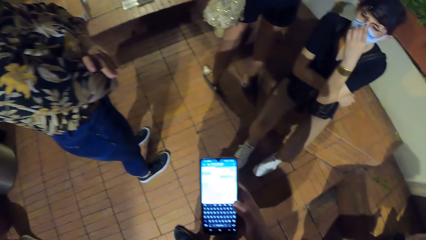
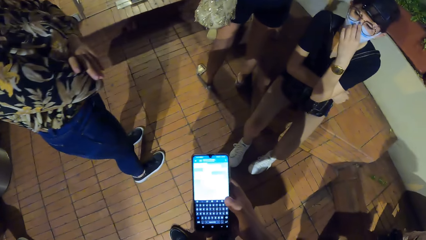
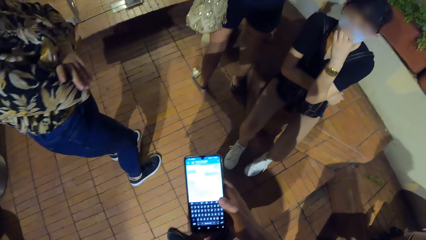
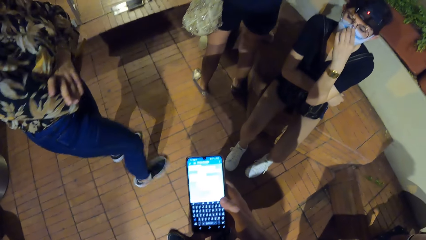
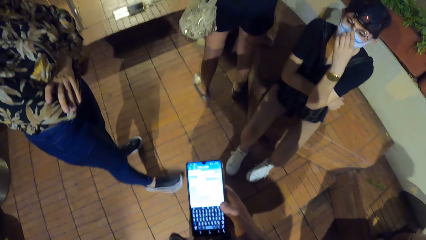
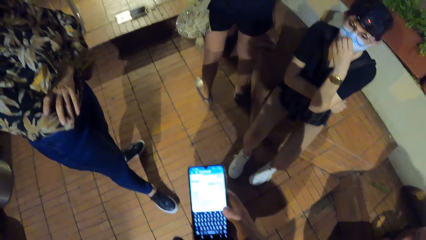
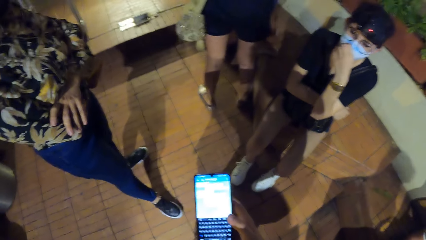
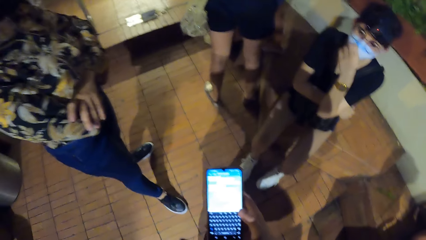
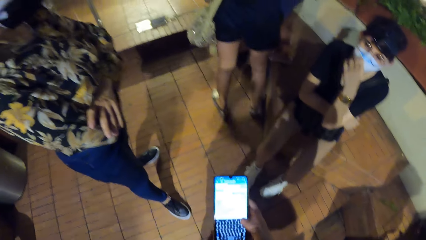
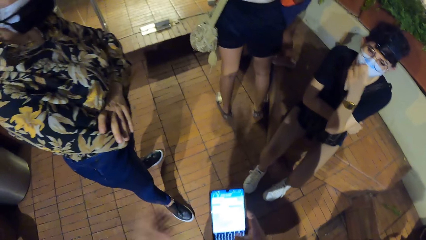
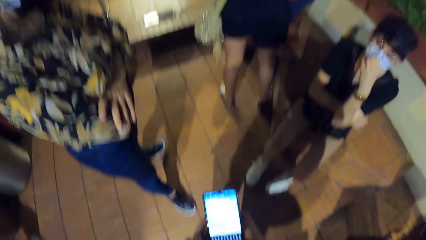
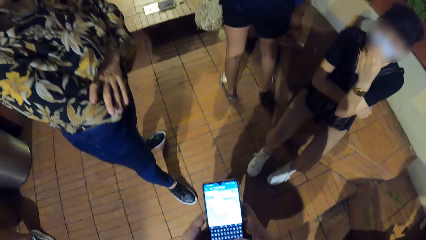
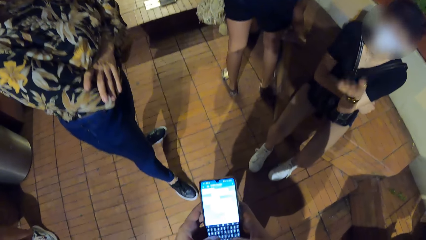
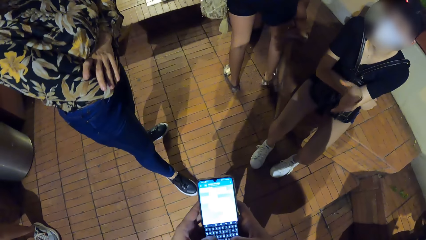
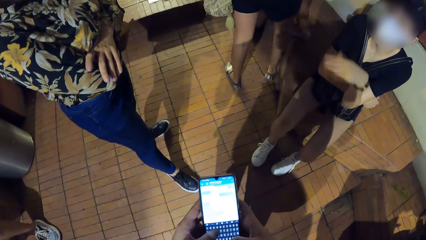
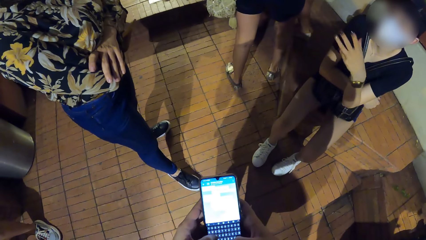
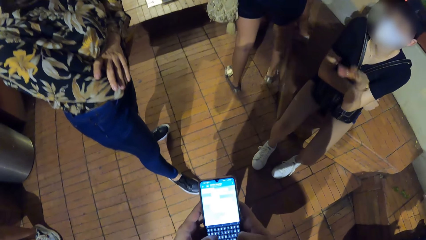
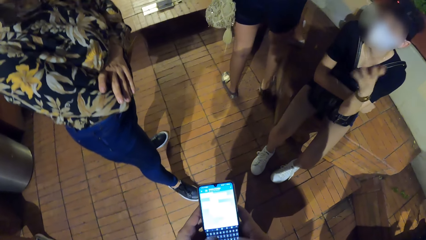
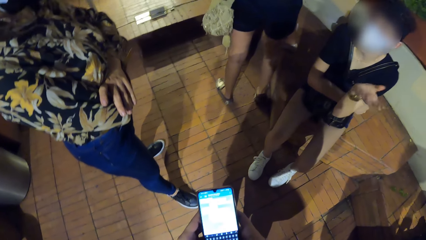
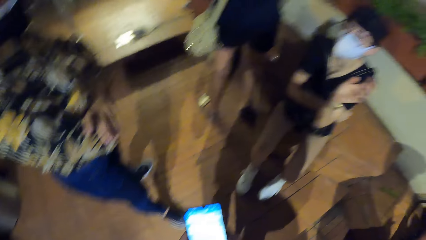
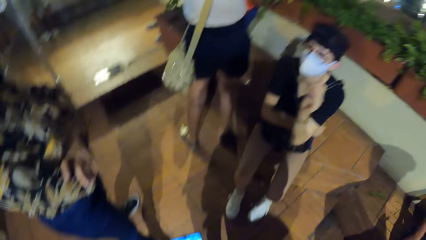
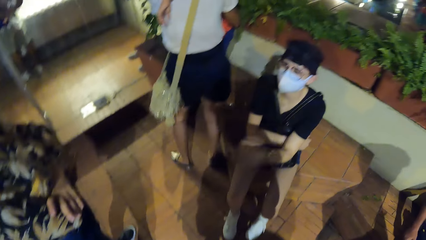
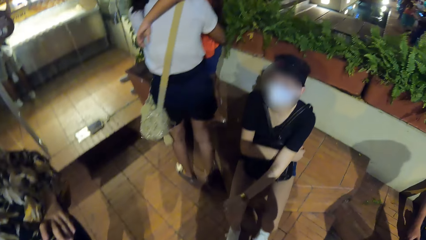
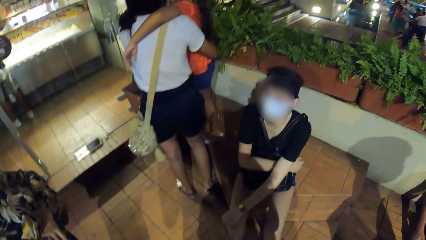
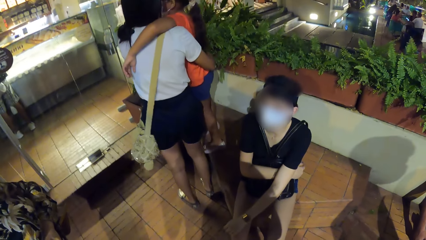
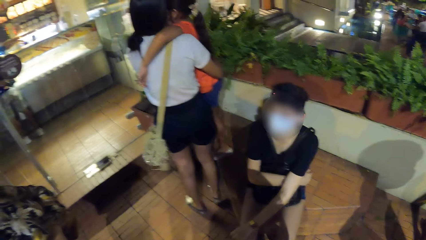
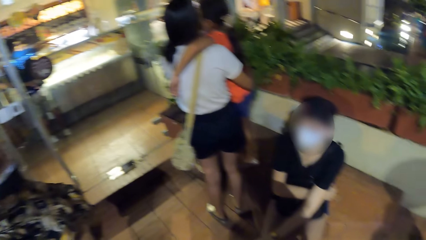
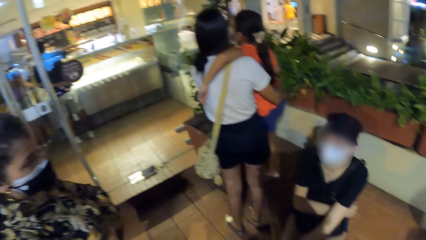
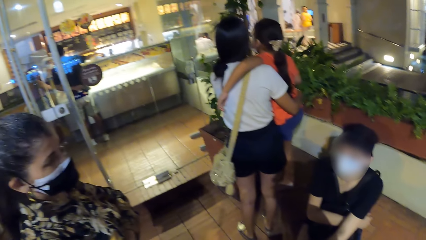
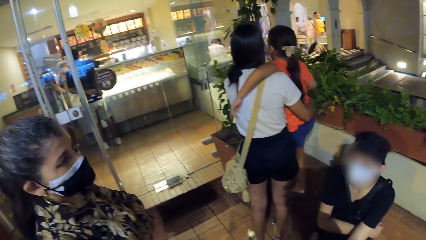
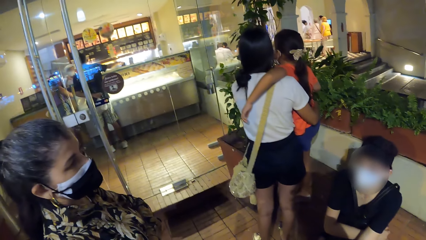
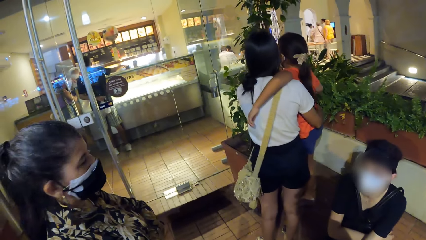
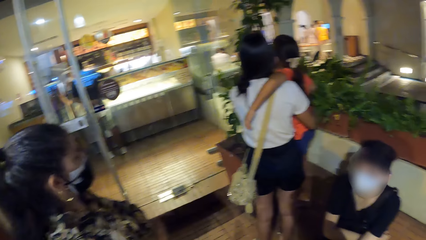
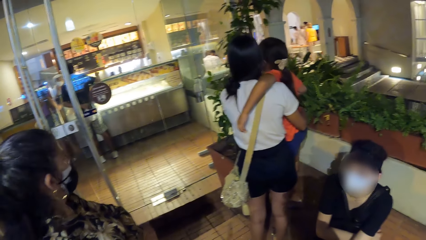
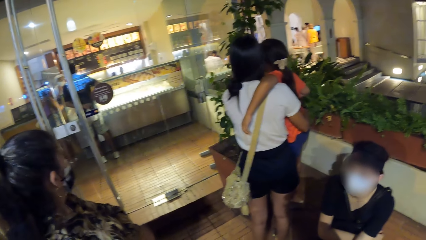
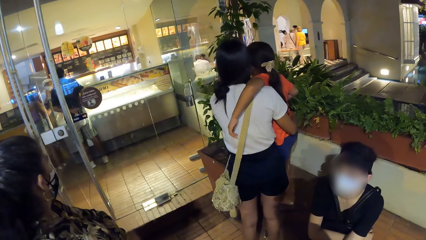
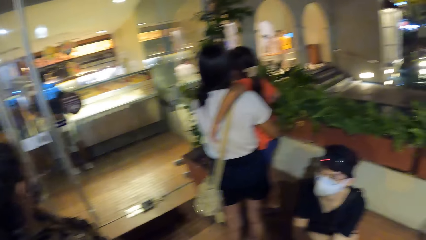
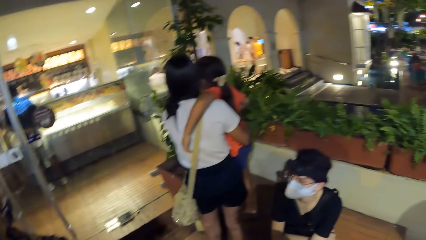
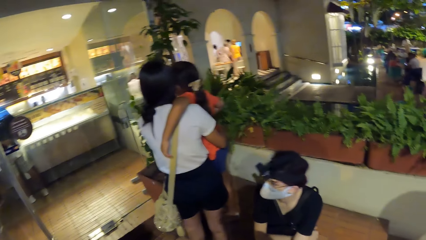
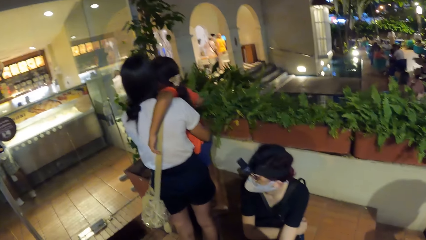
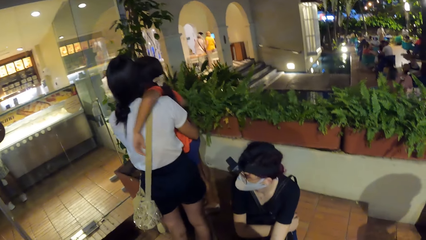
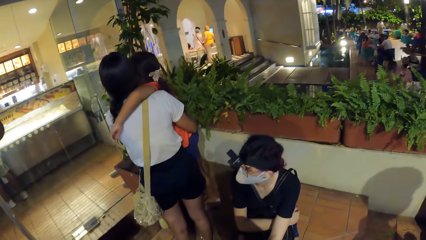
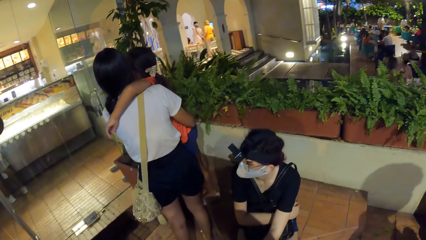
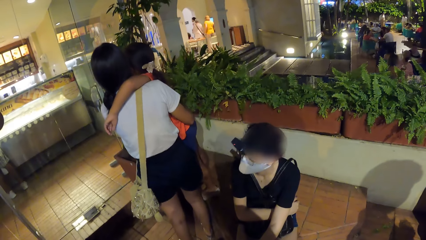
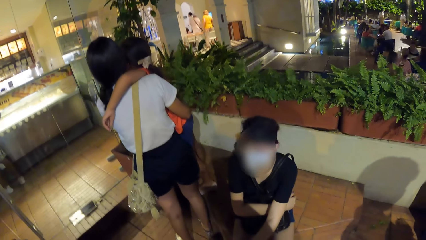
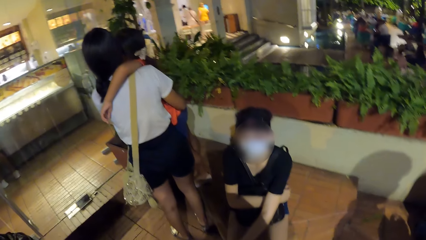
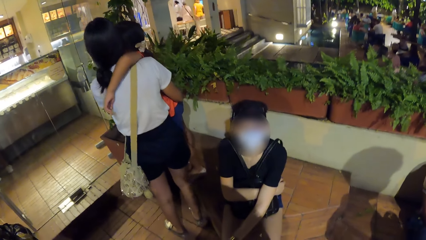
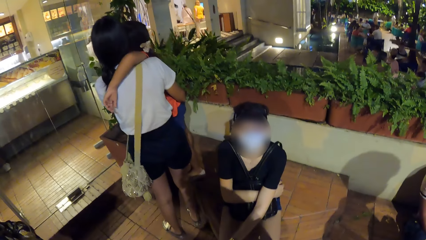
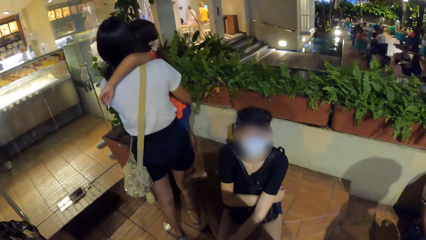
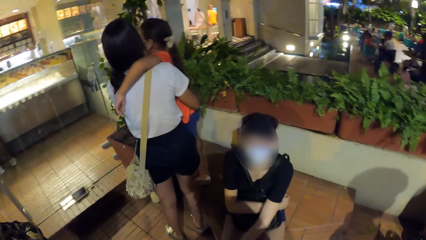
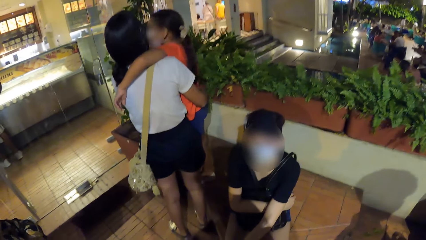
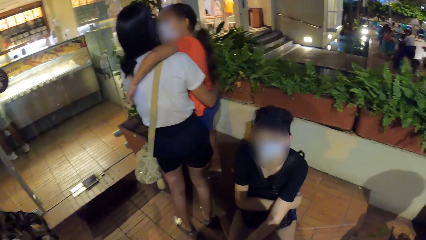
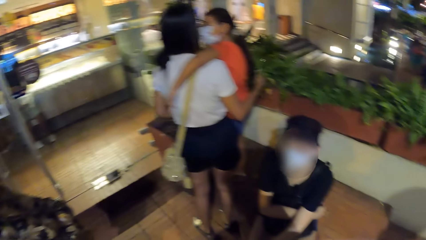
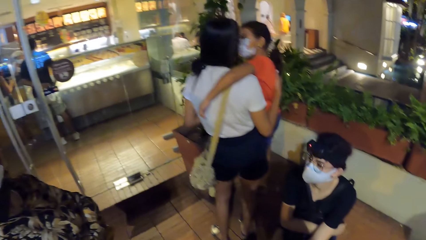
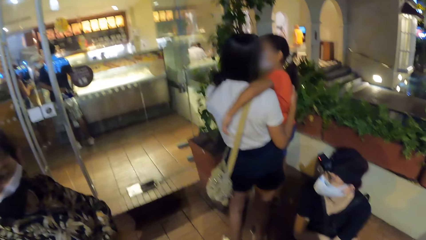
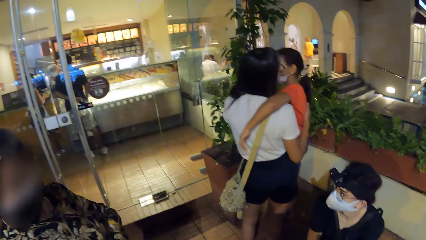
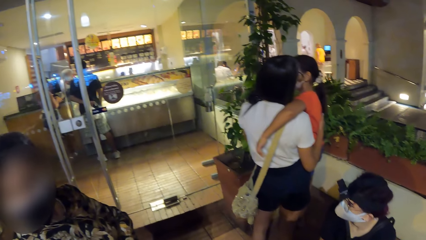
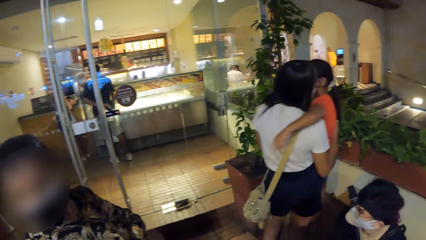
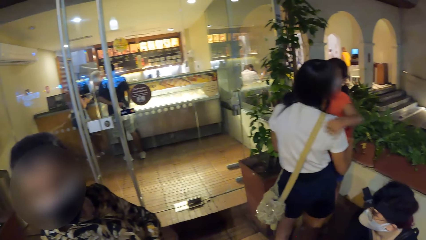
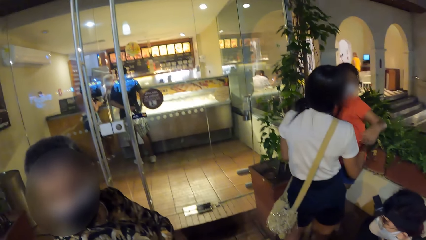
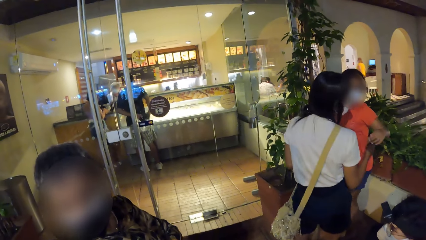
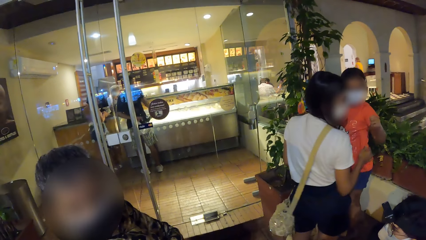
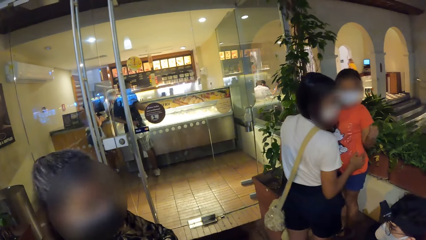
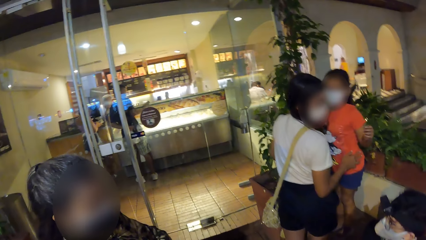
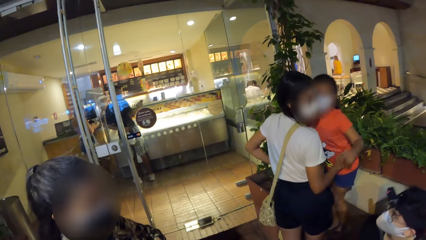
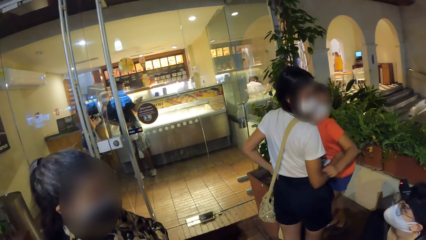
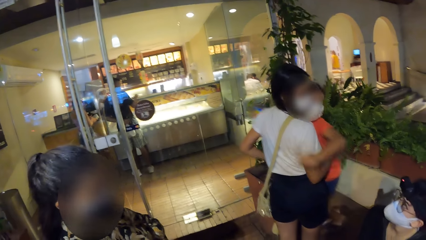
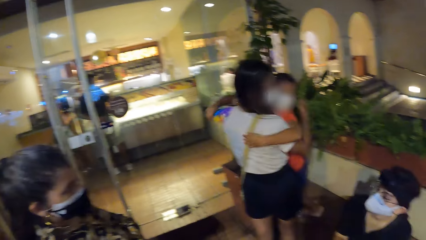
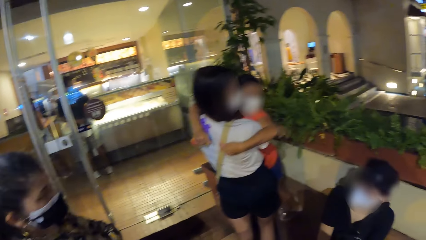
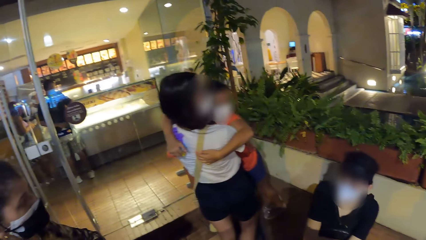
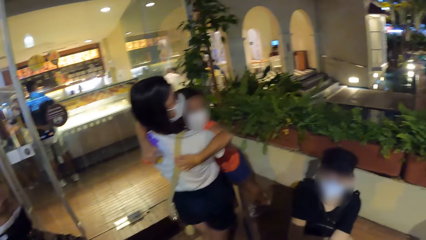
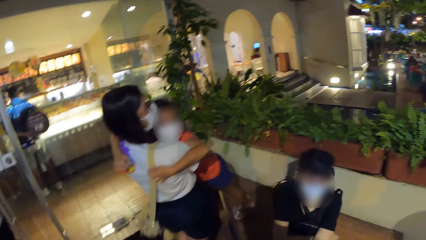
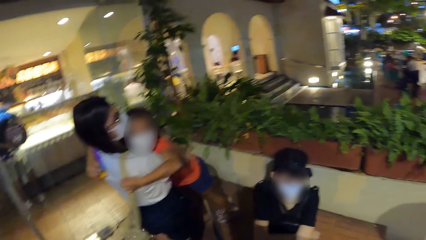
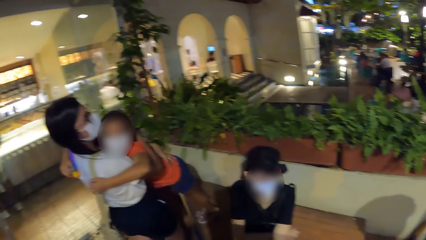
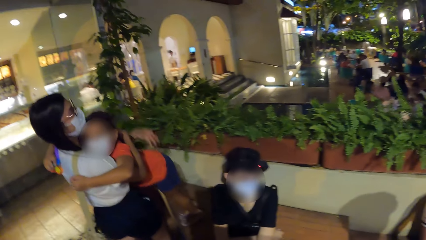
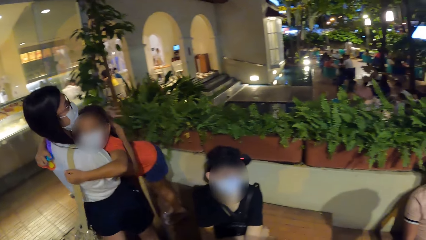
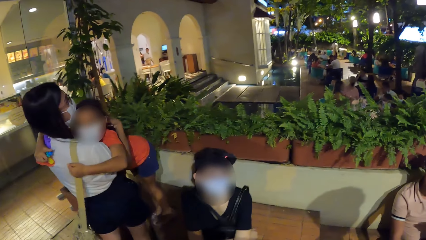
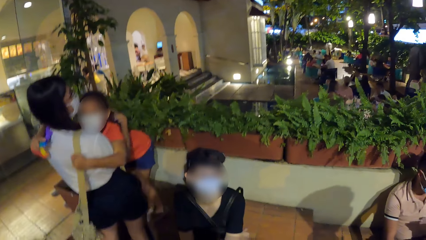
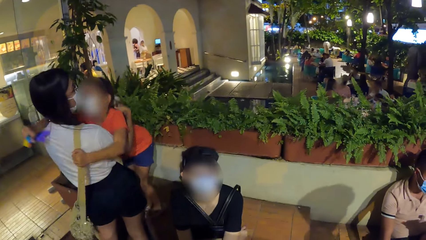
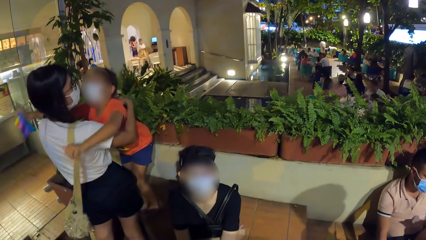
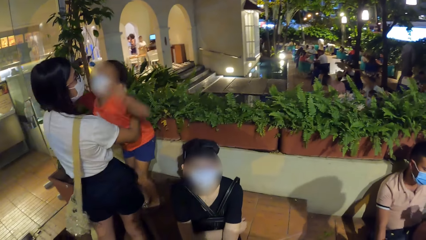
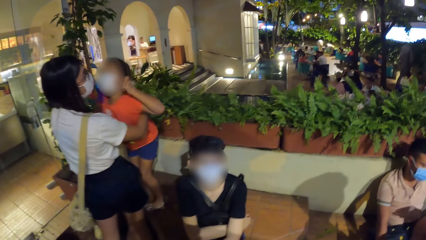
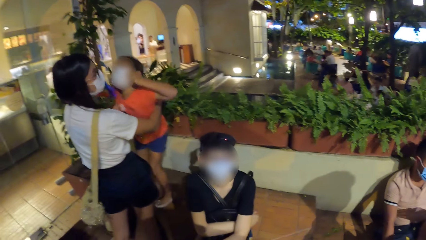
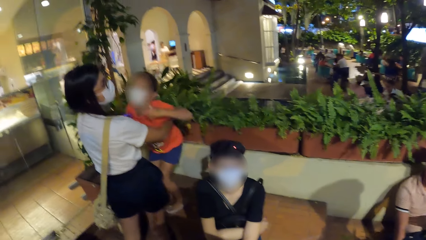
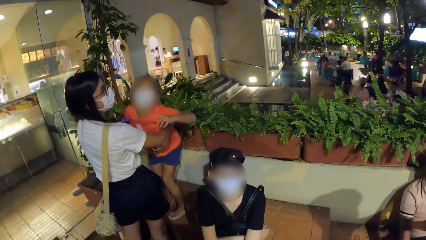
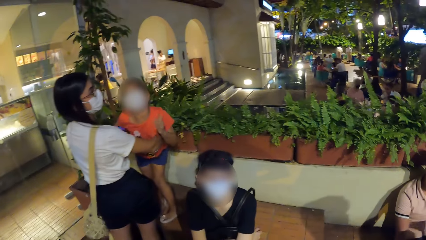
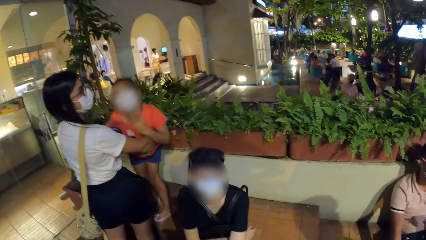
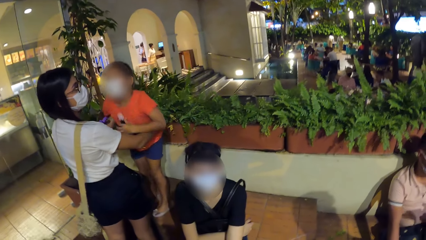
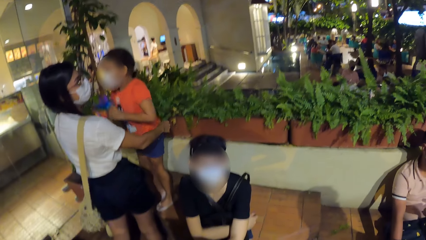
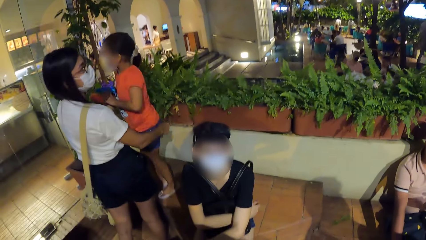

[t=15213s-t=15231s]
The camera wearer operates the phone. The woman gesticulates with her left hand. The camera wearer holds the phone with his hands. A man gesticulates with his right hand. The camera wearer looks around the restaurant. The man removes a phone from his pocket with his right hand. A girl hugs another woman. The man places the phone on the food display counter with his right hand. The girl dances.
